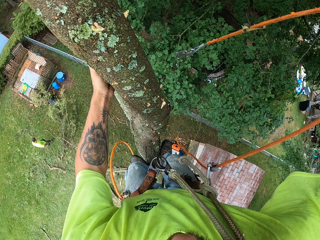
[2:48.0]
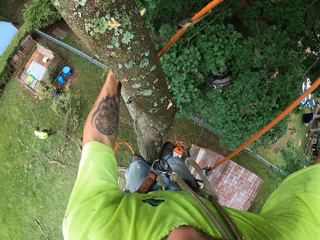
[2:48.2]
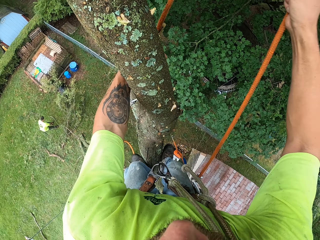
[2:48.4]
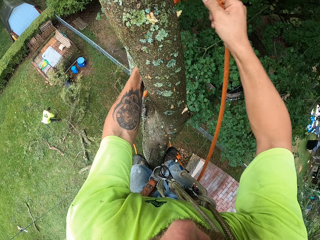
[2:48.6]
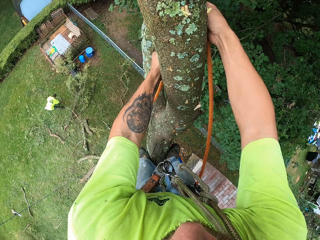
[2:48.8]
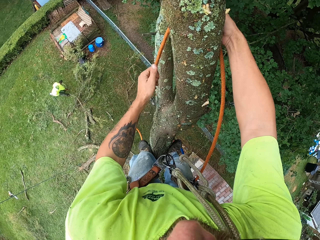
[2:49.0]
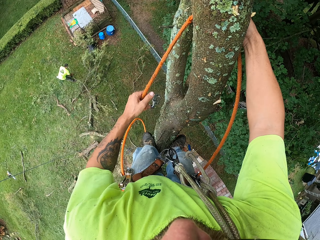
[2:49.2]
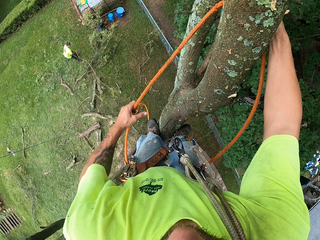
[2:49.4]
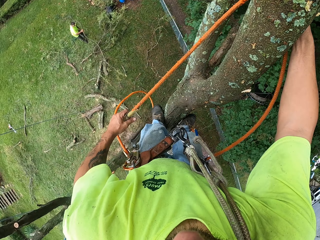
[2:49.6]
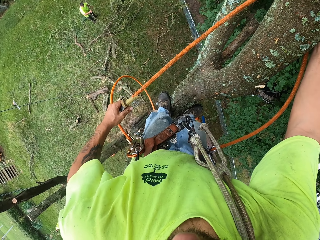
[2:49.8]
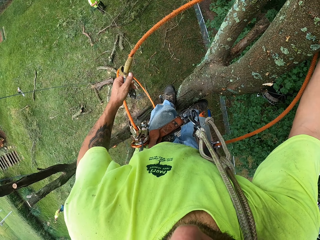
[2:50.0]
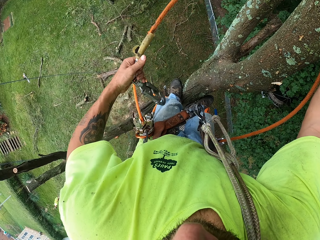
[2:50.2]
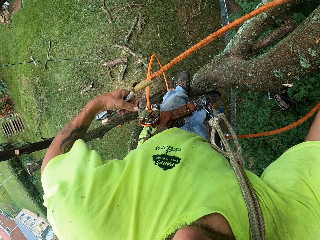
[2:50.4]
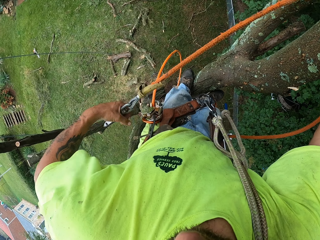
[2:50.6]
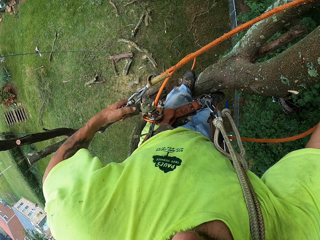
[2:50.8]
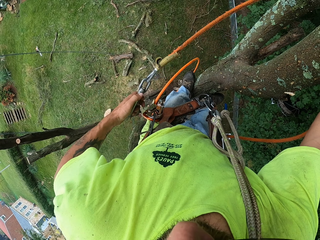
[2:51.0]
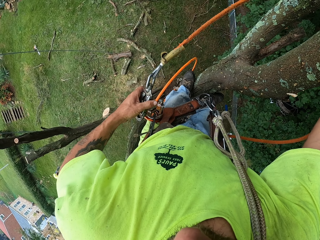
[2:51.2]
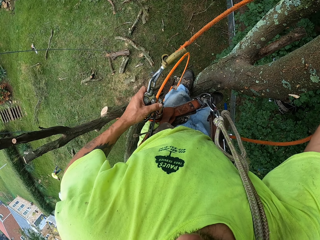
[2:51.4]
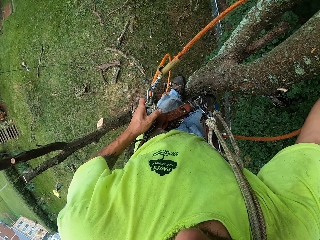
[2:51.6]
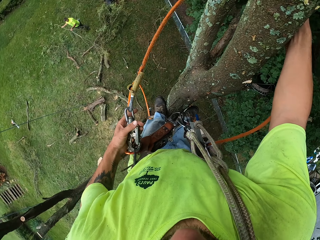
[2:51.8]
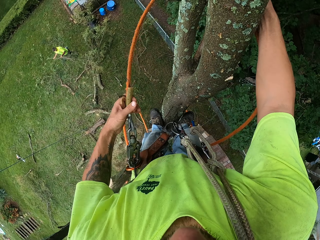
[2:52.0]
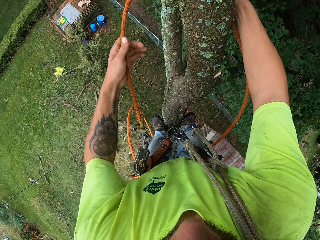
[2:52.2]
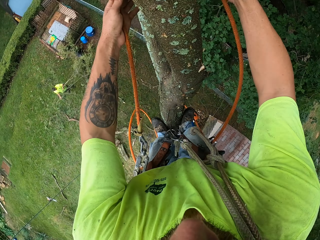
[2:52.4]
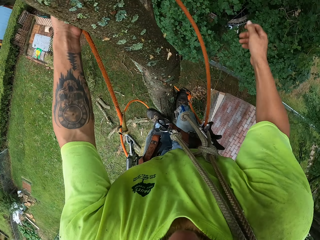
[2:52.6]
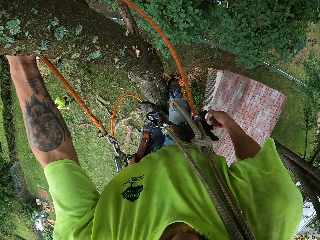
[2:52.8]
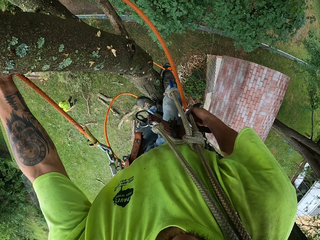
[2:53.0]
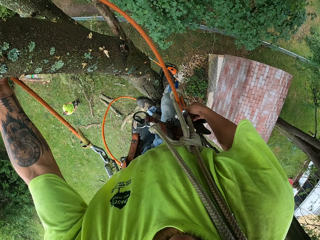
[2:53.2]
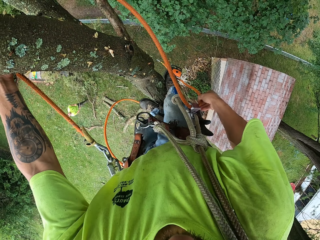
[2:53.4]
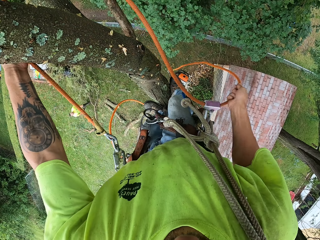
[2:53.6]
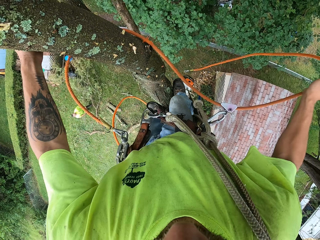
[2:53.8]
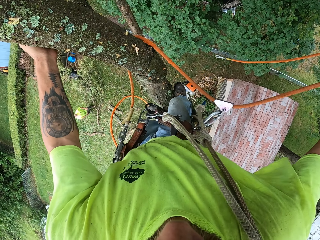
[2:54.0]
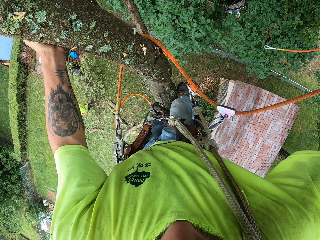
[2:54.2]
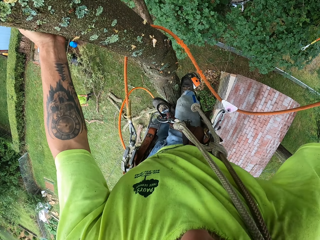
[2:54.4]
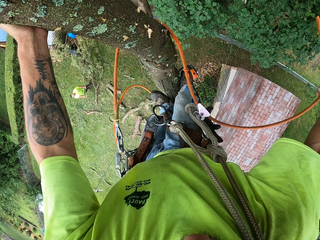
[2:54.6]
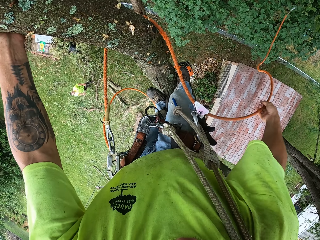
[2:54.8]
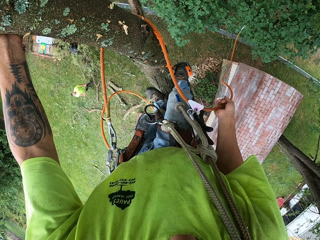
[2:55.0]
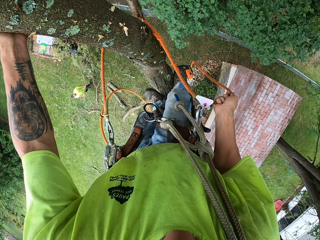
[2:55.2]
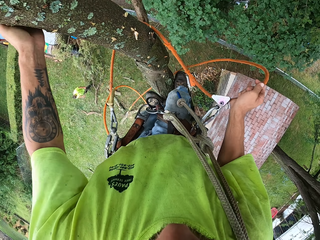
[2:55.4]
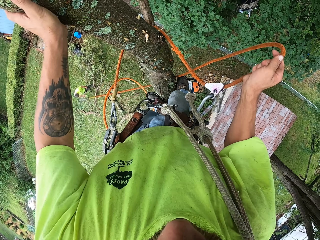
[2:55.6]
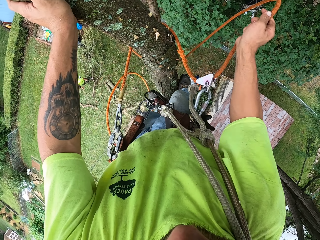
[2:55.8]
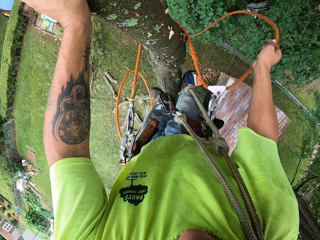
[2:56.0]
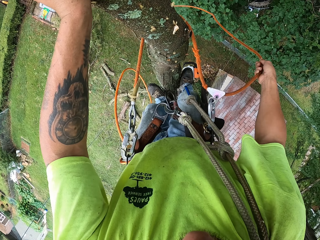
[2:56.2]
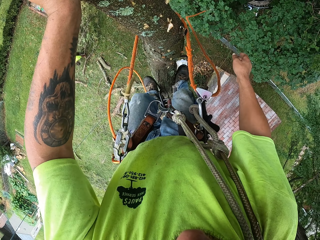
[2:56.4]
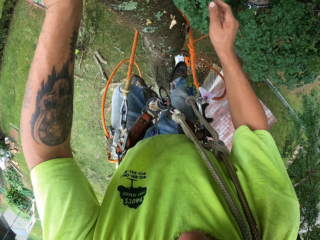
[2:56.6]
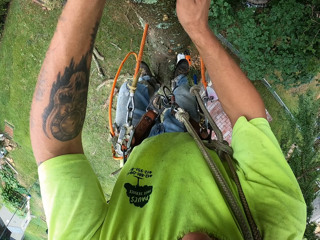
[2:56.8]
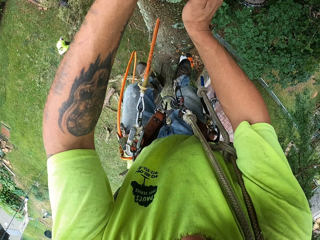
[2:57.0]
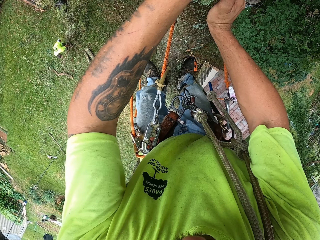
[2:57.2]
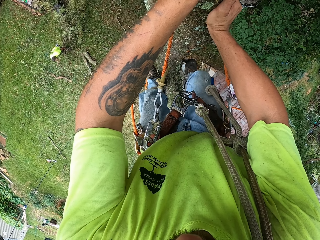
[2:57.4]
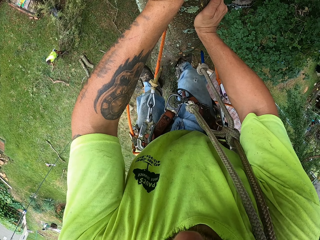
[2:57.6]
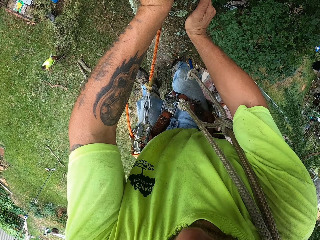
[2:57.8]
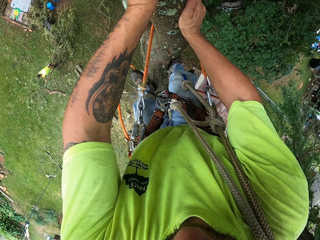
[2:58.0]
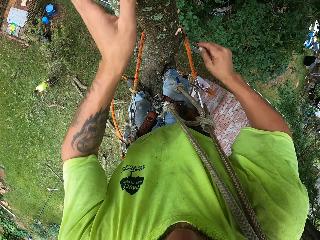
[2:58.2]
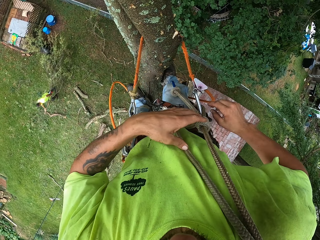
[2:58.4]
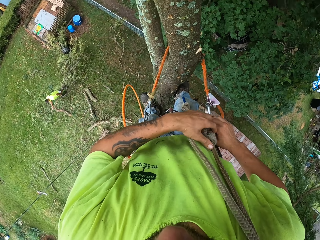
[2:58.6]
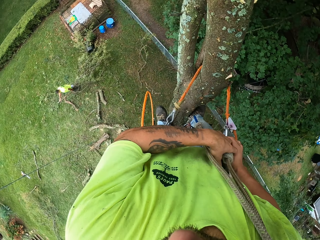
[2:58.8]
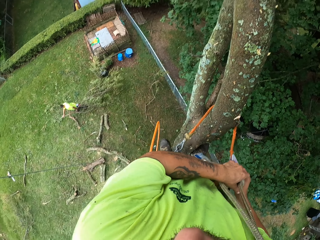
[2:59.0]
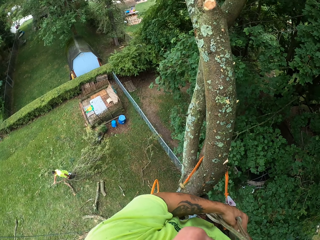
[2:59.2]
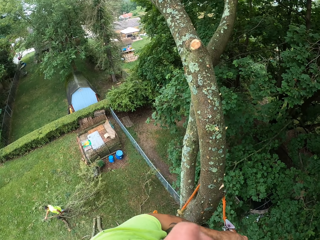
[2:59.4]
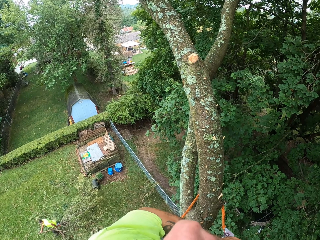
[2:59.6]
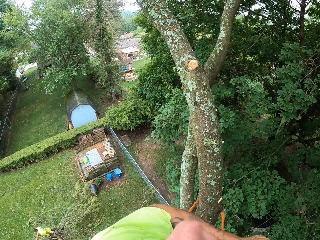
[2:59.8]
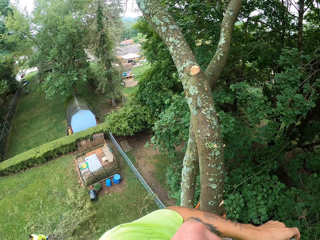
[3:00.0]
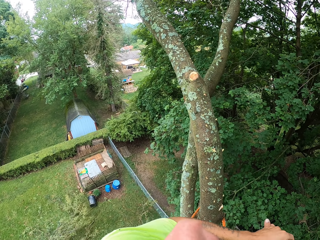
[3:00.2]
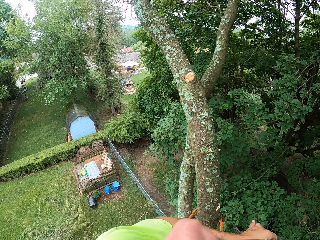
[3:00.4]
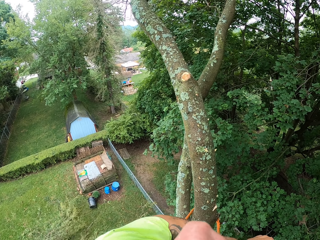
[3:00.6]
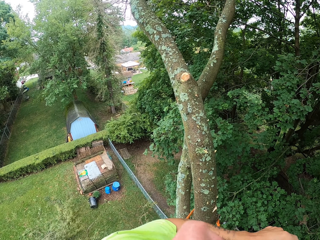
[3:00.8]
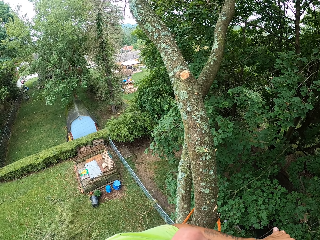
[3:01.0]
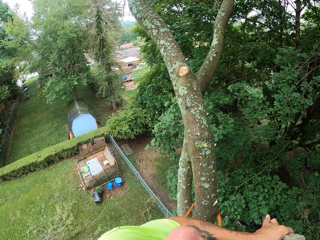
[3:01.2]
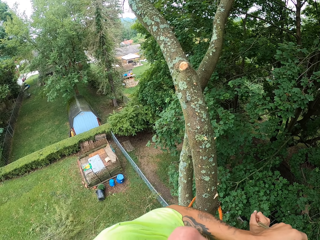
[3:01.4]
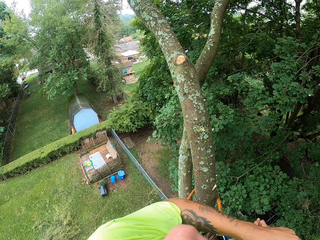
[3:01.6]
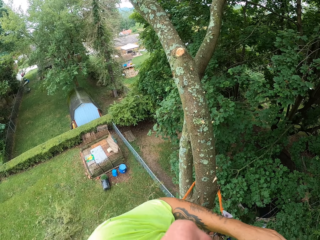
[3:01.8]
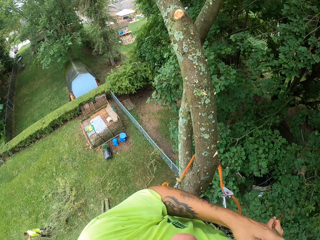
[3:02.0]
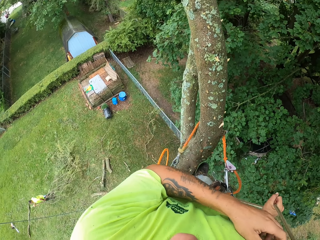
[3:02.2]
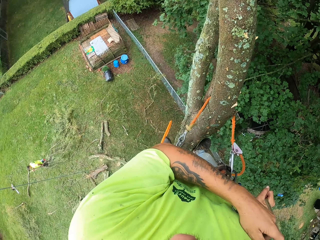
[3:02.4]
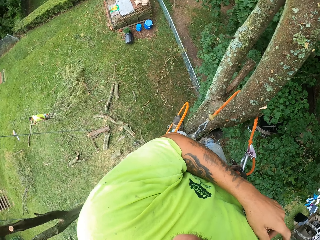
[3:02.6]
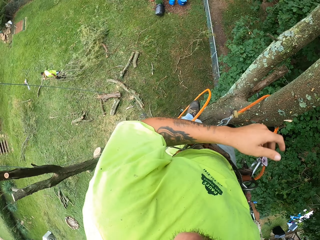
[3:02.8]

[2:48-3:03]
The camera wearer ties the tree rope on the tree. He passes the tree climbing rope from his right hand to his left hand. He holds the tree with his right hand. He hooks the tree climbing rope to the belt kit with his left hand. He adjusts the tree climbing rope around his belt with his right hand. He climbs up the tree. He adjusts the rope with both hands.

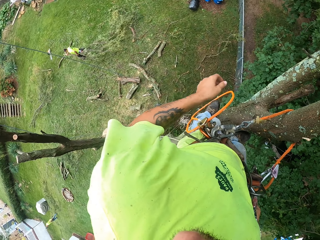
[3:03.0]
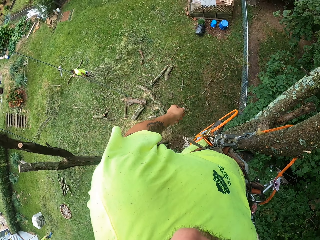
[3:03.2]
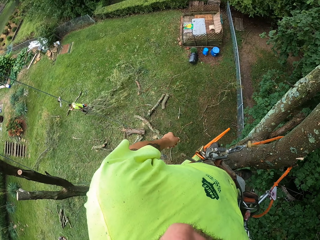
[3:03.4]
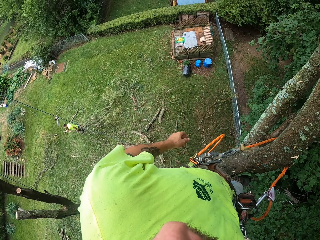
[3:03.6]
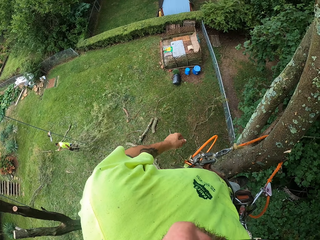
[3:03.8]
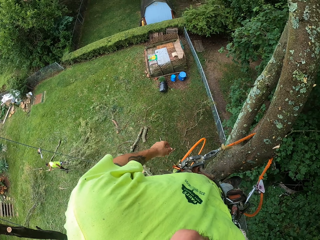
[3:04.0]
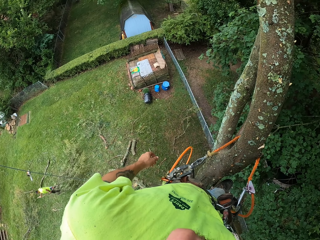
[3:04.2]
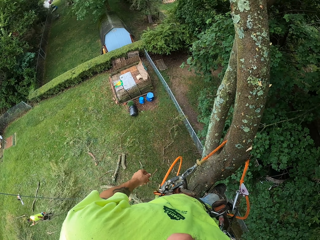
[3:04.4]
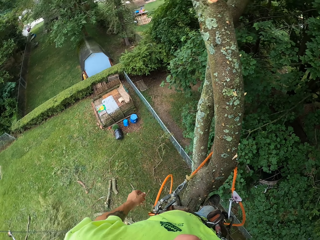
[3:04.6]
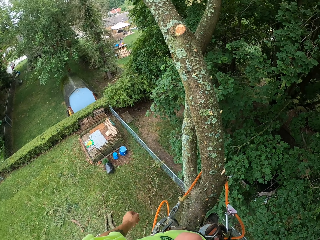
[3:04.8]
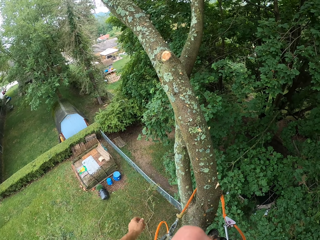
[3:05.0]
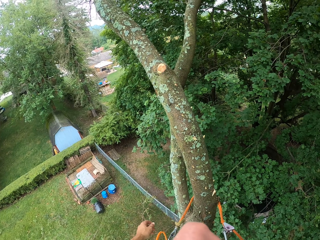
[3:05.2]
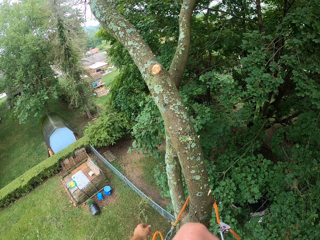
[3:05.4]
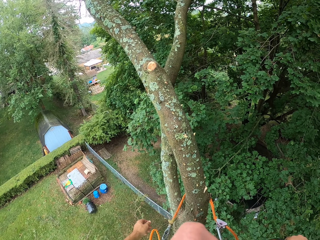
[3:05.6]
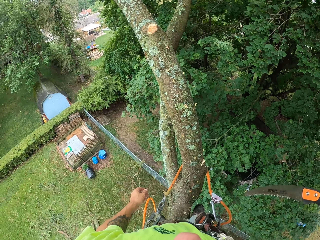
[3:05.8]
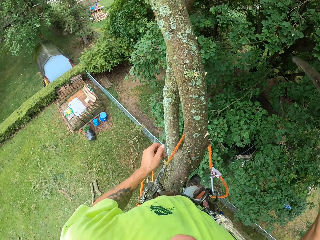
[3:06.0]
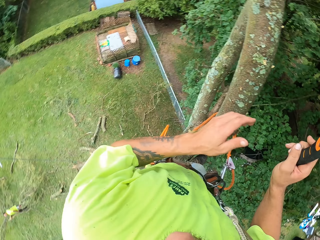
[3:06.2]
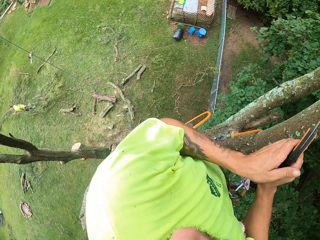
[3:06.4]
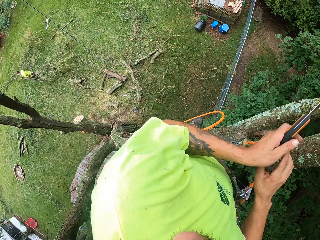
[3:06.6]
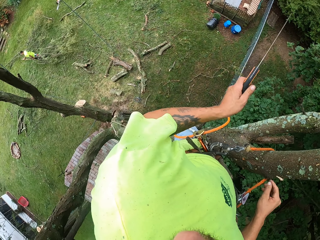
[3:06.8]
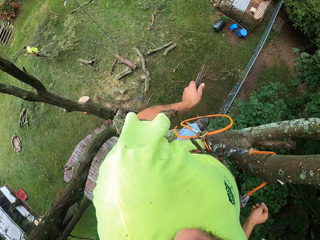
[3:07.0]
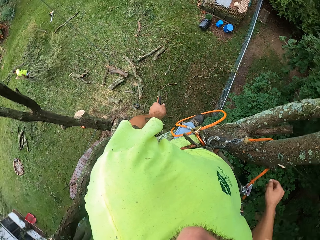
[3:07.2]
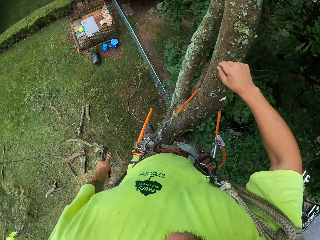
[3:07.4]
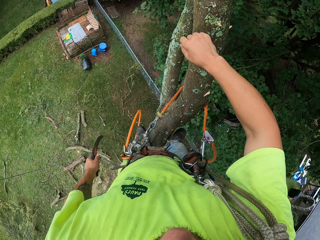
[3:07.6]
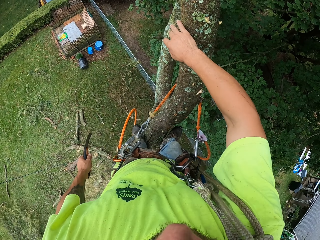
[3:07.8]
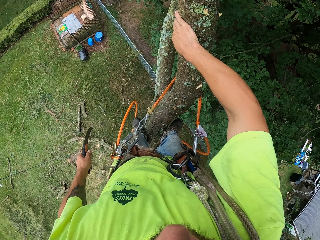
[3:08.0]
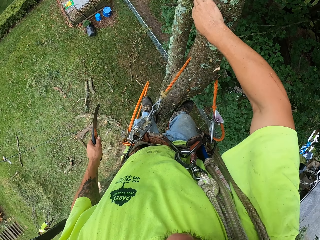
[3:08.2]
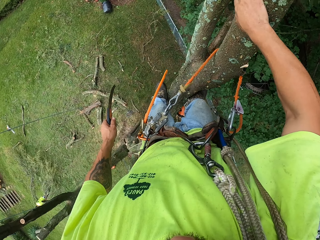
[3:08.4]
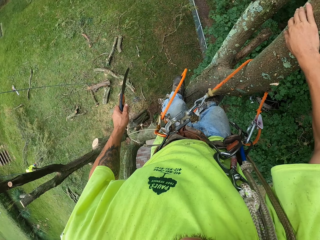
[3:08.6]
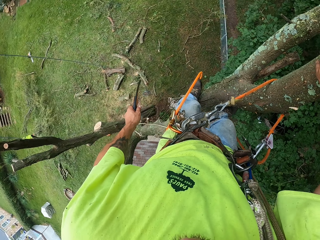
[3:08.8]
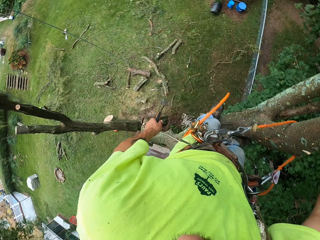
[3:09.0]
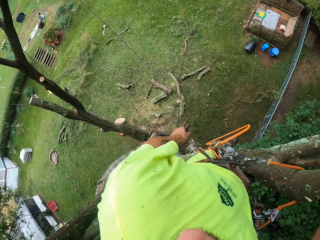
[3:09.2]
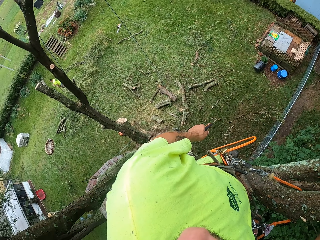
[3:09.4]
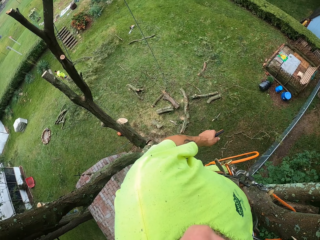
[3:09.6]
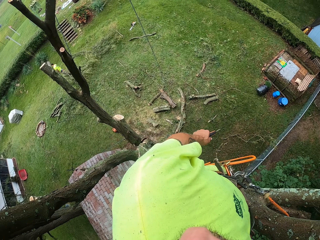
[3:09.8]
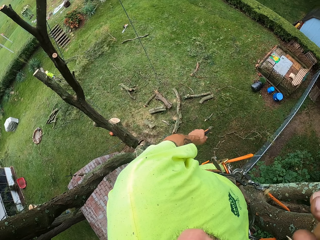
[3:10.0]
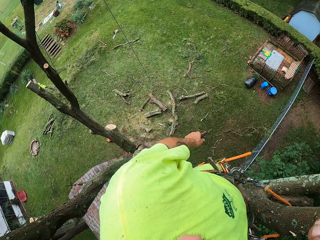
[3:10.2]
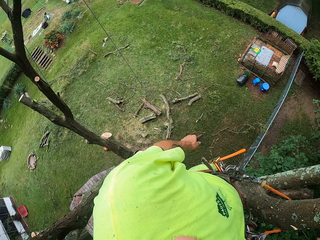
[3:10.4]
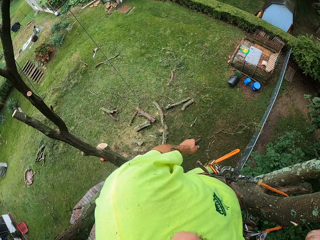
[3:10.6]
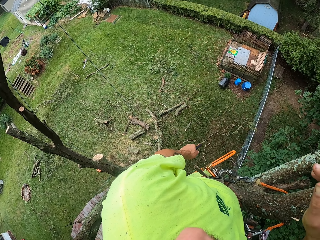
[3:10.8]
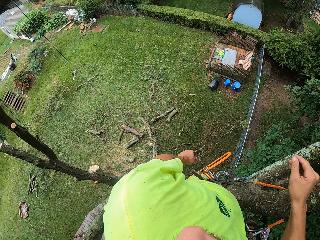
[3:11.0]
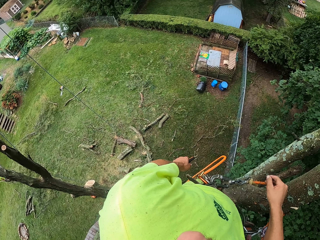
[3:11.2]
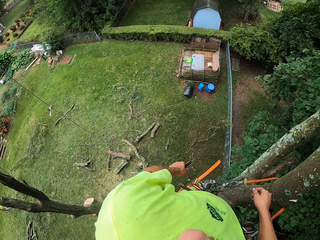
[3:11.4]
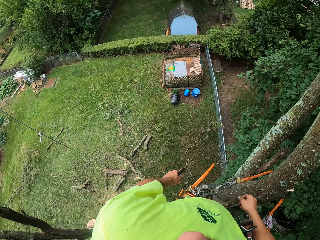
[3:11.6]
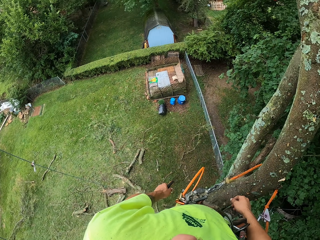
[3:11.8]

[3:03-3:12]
The camera wearer pulls out a knife from his belt kit with his right hand. He passes the knife from his right hand to his left hand. He touches the tree with his right hand.
